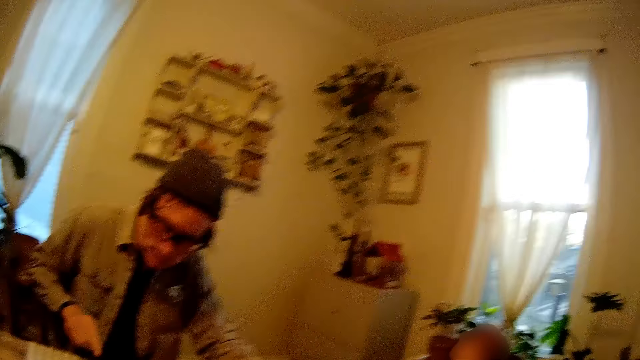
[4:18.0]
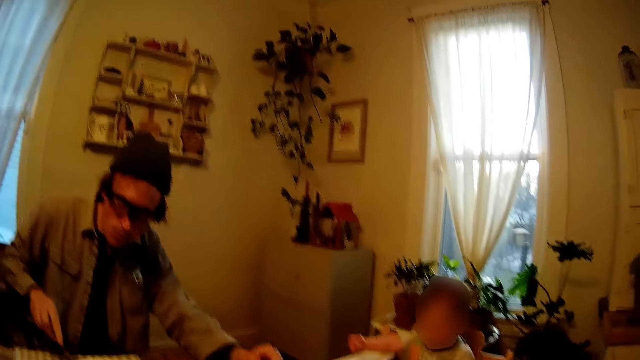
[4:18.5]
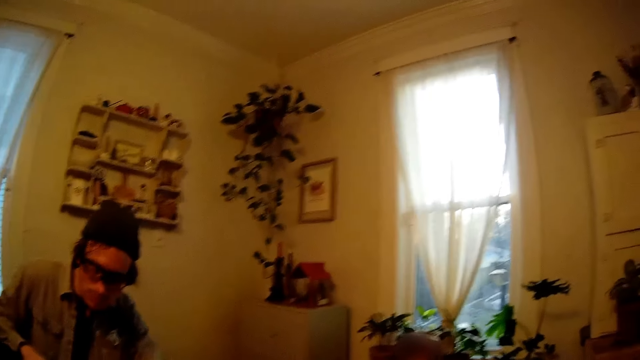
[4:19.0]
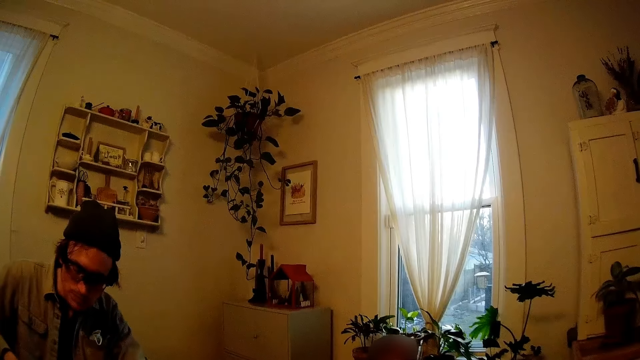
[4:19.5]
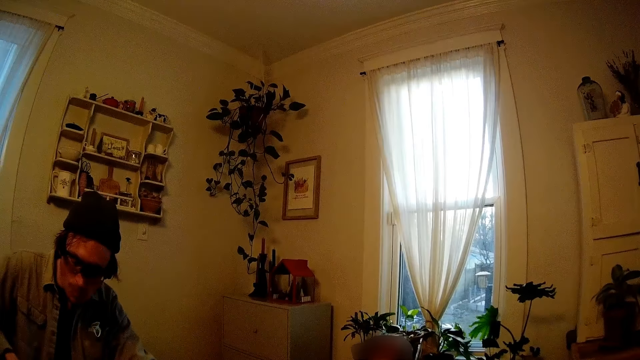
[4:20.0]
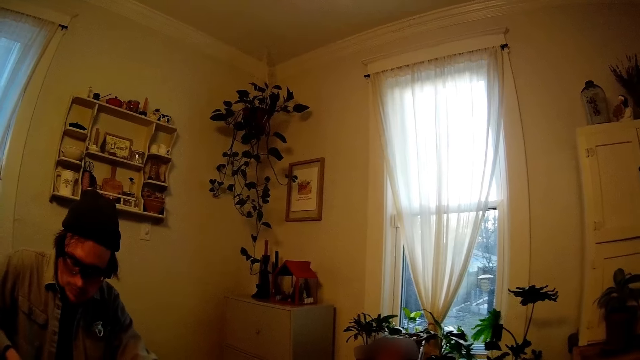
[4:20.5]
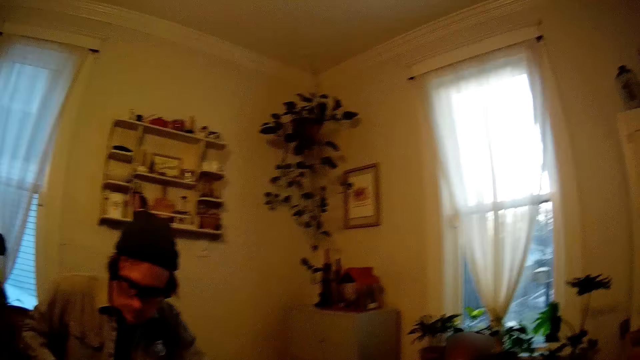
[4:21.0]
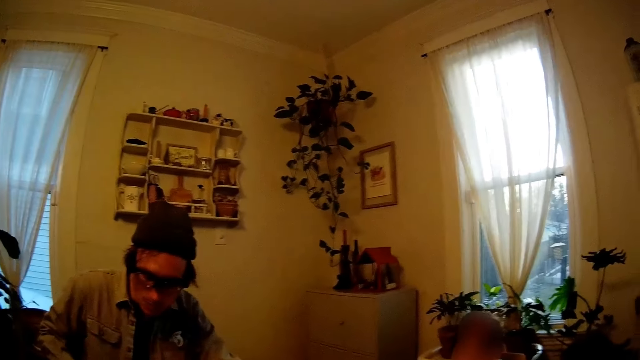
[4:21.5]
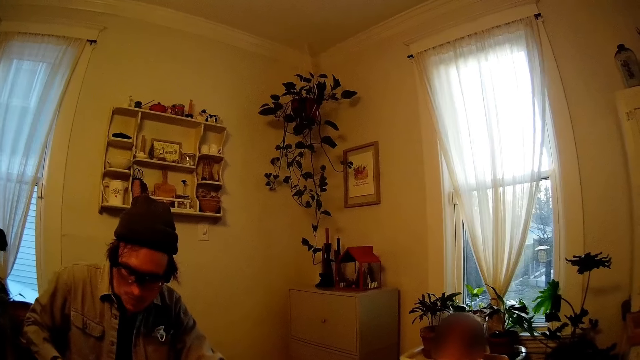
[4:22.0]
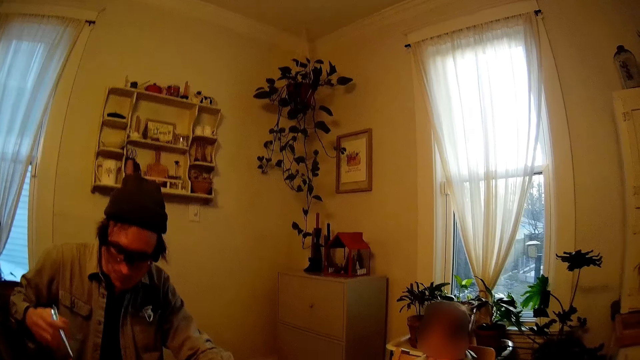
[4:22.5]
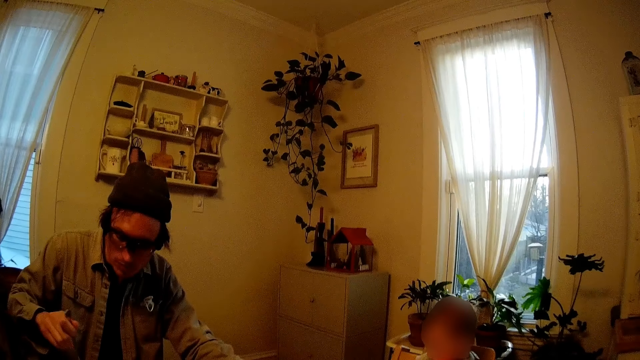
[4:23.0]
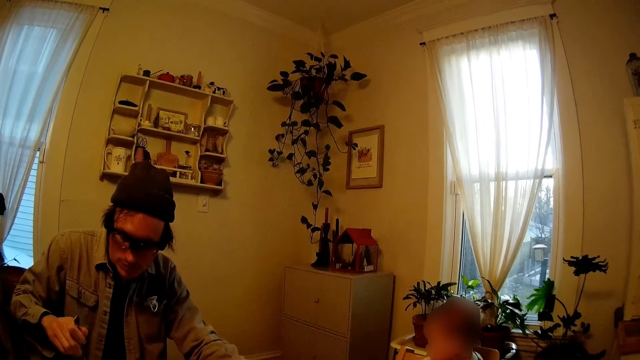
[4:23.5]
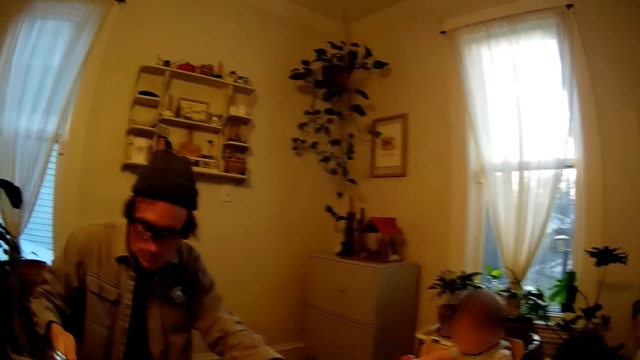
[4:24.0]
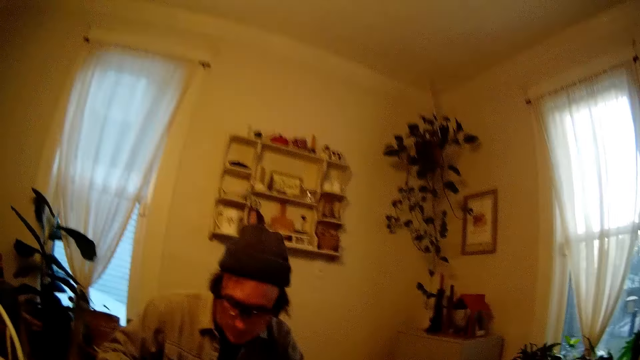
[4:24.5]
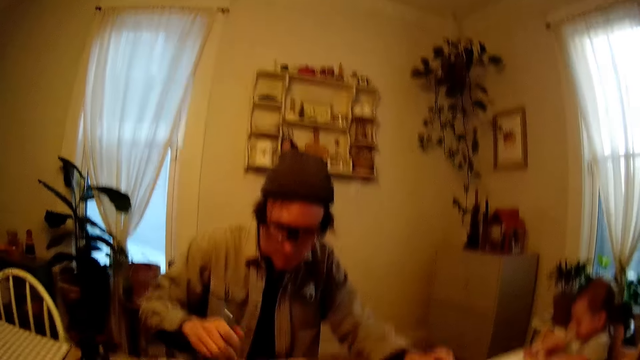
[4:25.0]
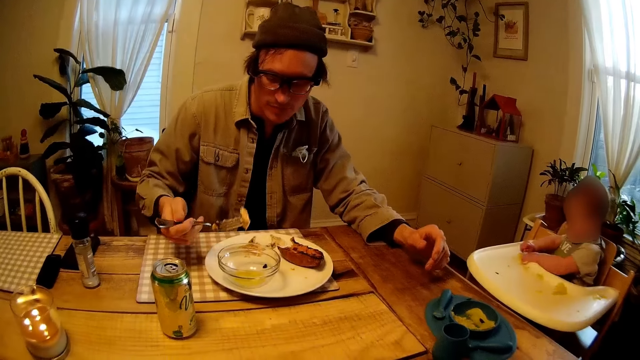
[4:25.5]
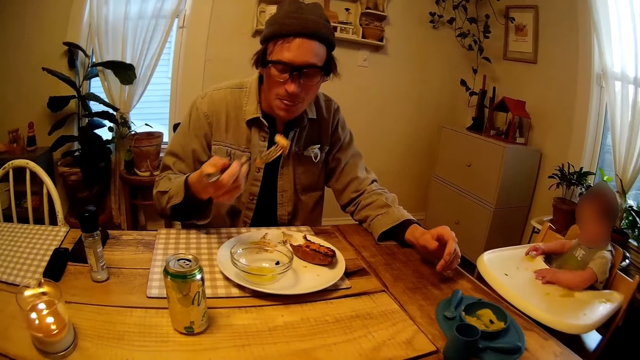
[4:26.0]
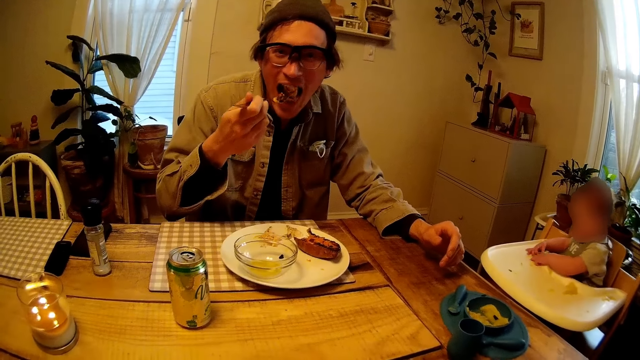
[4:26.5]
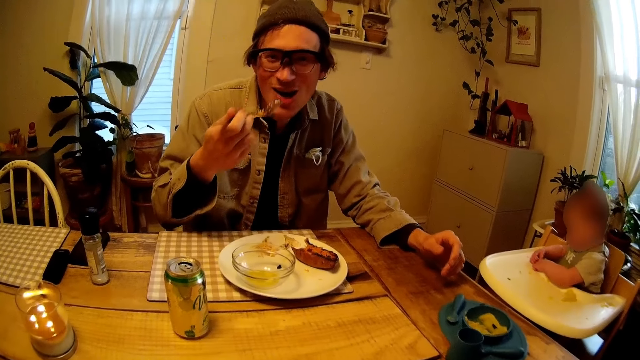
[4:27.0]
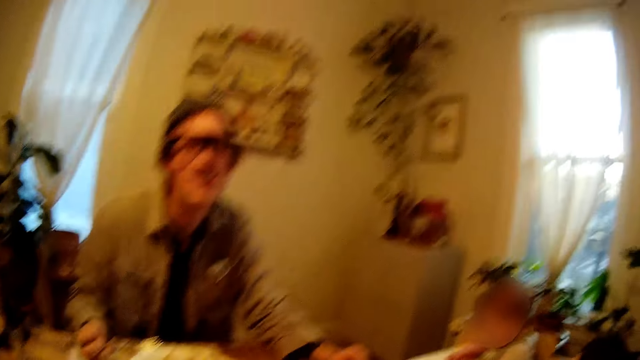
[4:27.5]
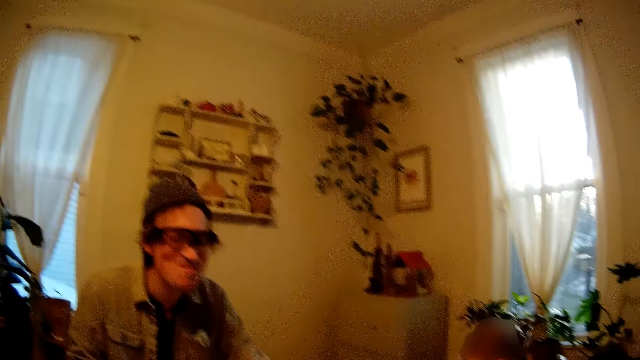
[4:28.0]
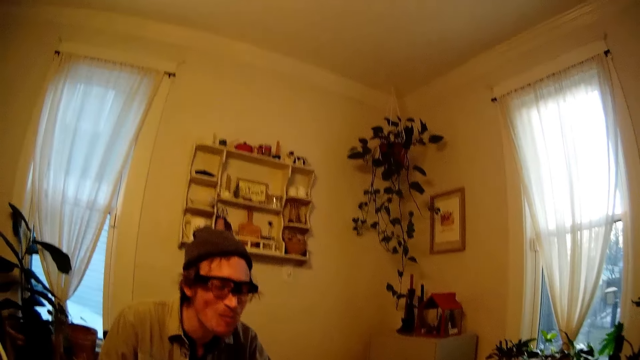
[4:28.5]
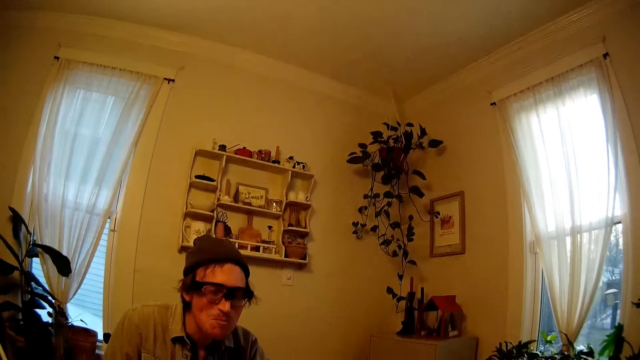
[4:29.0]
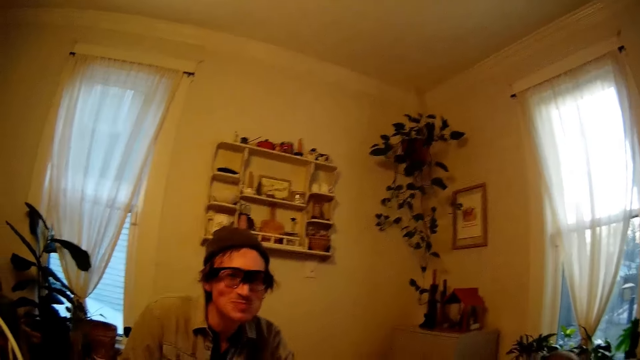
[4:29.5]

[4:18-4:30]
The man cuts the steak on the plate with the fork in his right hand and picks a piece of steak from the plate with the fork in his right hand. The camera wearer interacted with the man. The man puts the piece of steak in his mouth with the fork in his right hand. The camera wearer talks.

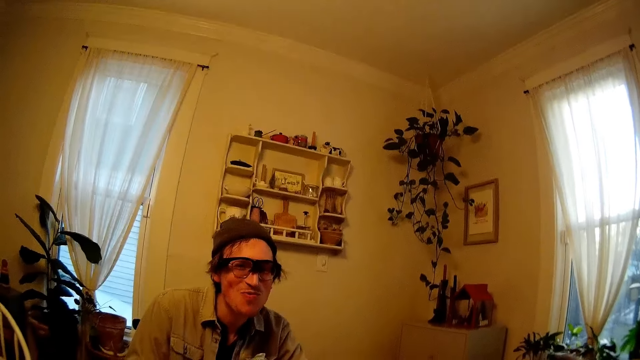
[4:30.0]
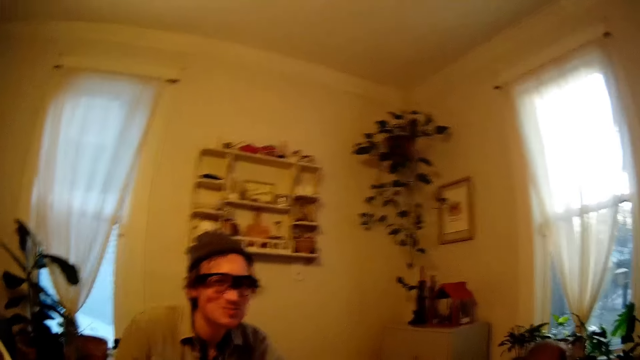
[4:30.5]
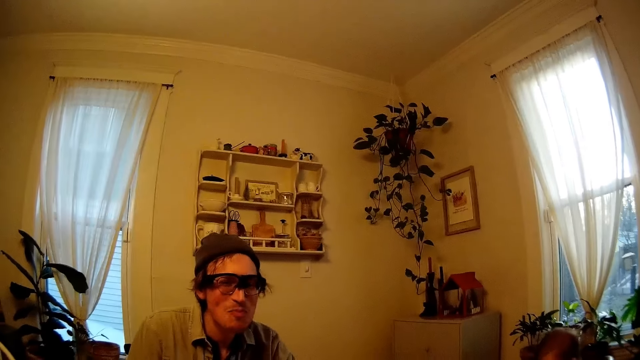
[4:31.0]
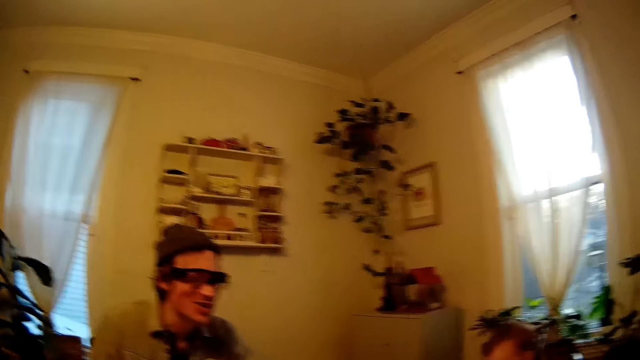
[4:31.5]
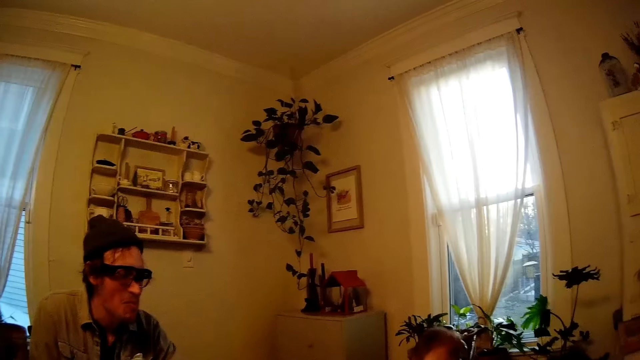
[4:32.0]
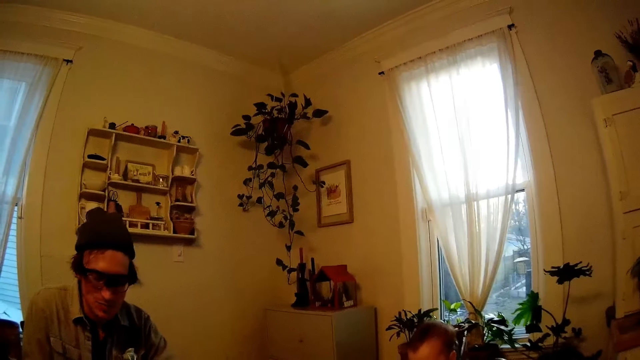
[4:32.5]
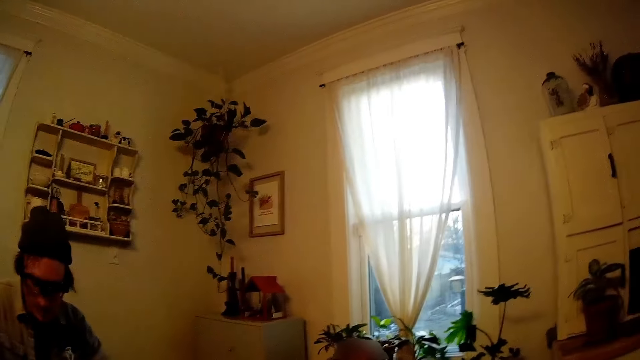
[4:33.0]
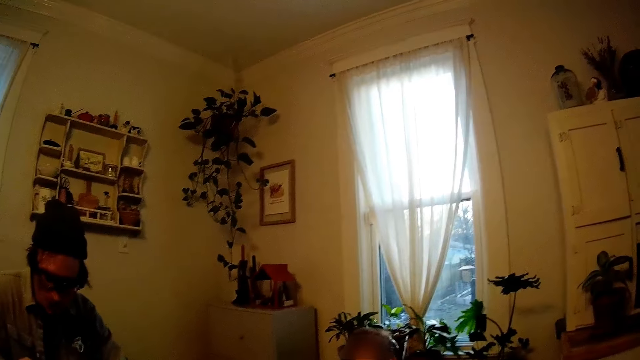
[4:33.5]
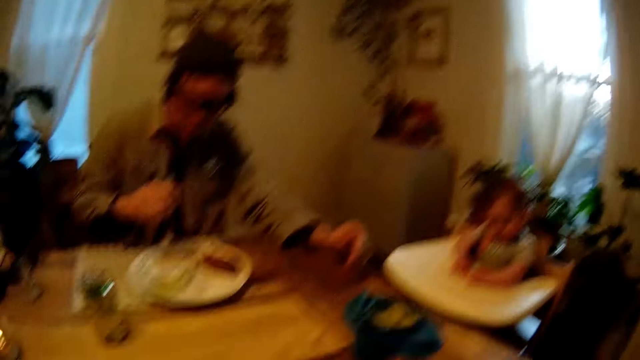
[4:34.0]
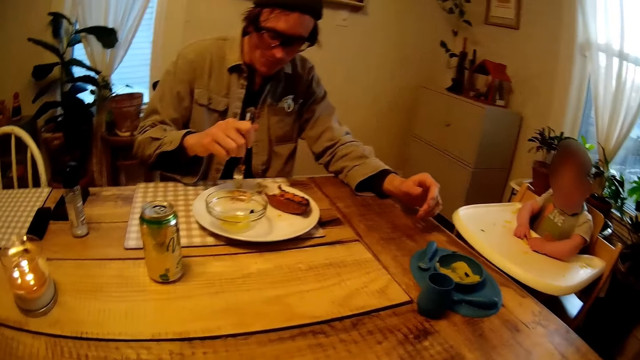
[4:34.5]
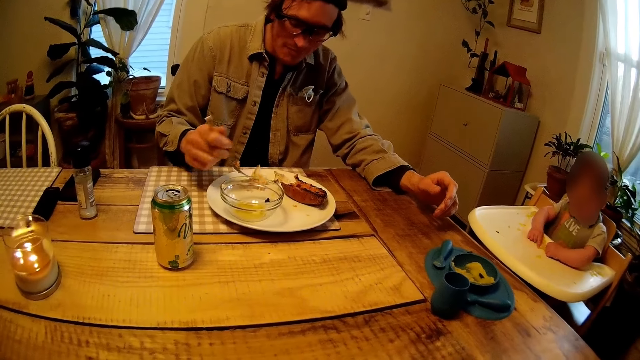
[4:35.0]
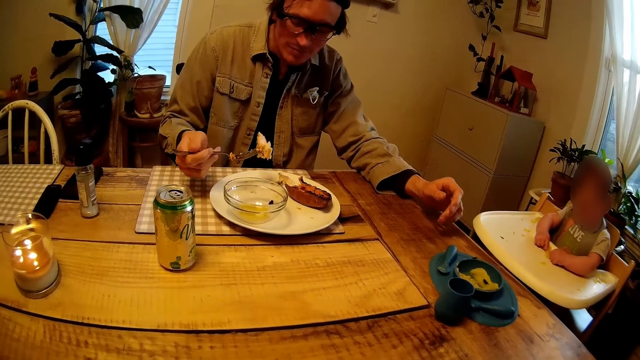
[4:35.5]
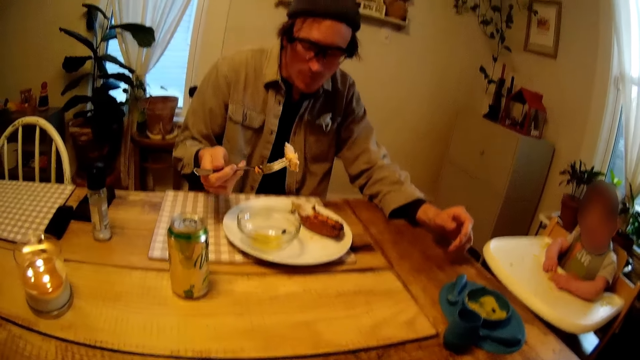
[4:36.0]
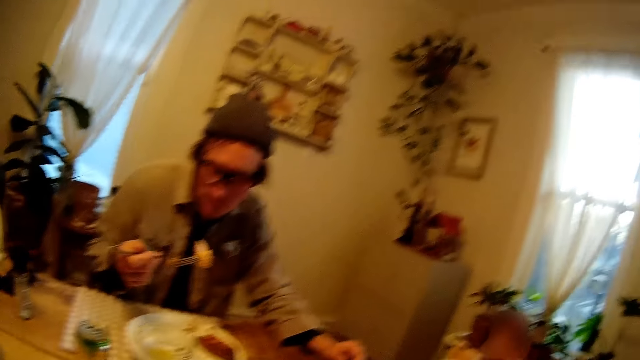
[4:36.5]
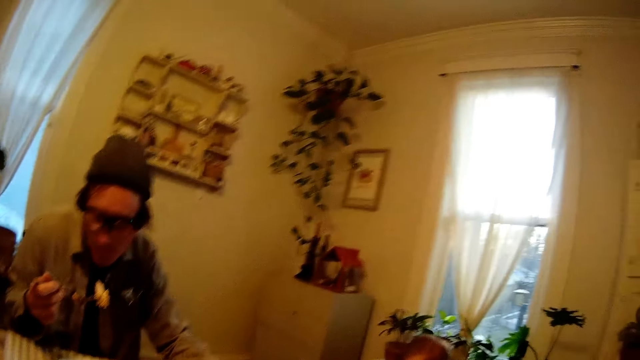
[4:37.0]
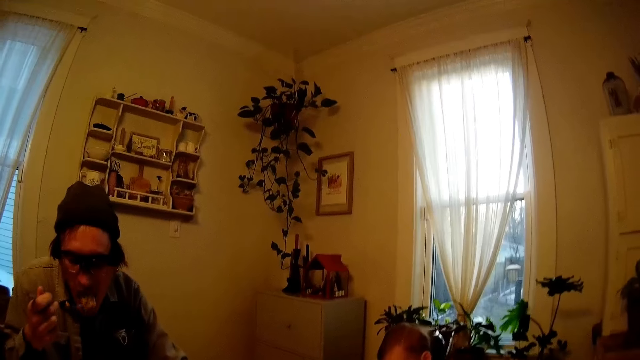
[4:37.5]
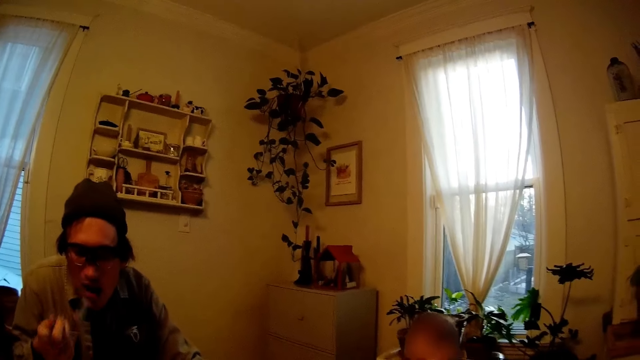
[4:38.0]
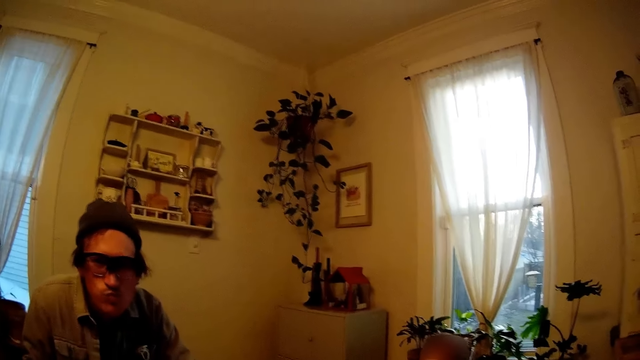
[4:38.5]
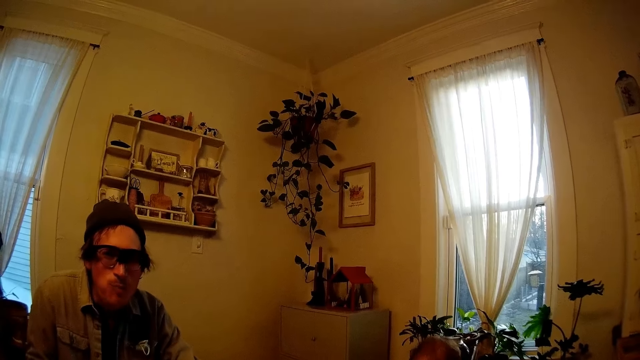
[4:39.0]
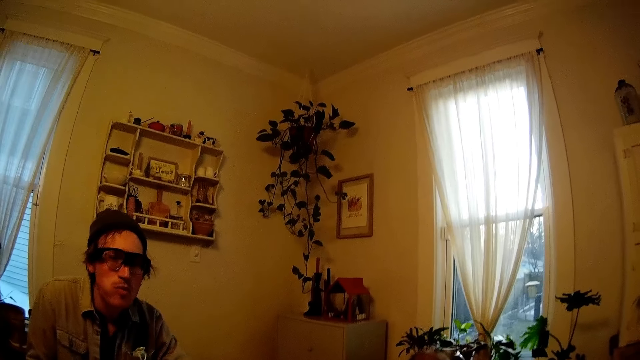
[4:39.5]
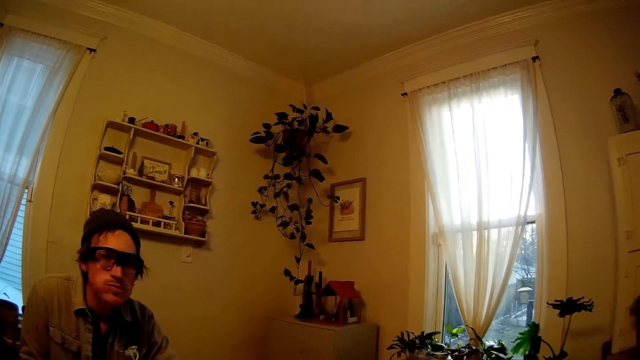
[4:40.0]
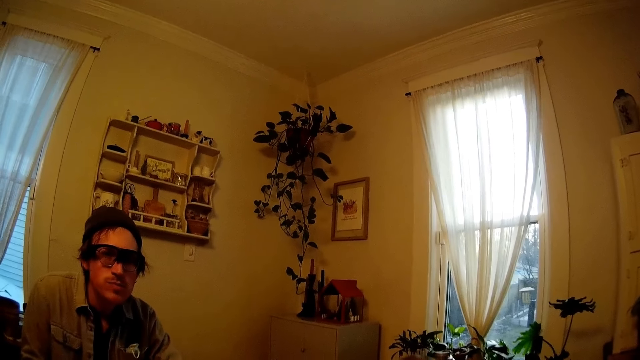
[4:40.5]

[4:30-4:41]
The man picks a piece of steak from the plate with the fork in his right hand. The camera wearer looks around. The man holds the piece of steak with the fork in his right hand and puts the piece of steak in his mouth with the fork in his right hand. The camera wearer talks to the man.
